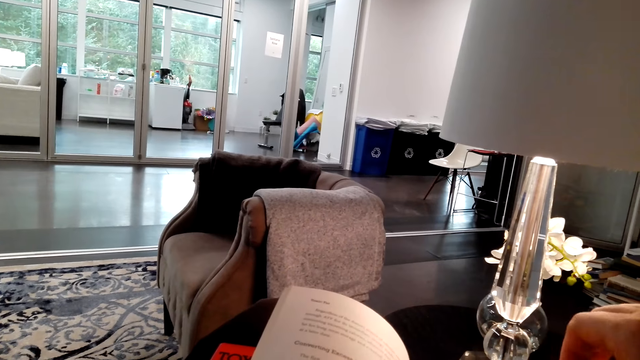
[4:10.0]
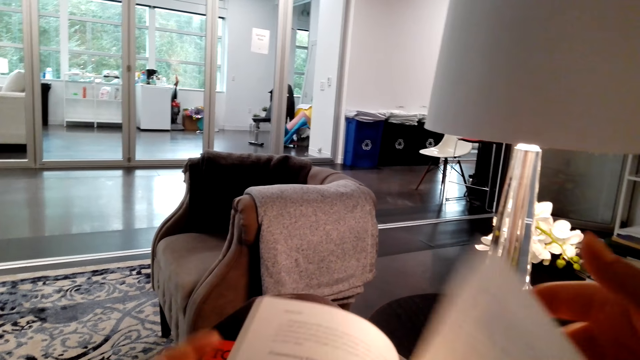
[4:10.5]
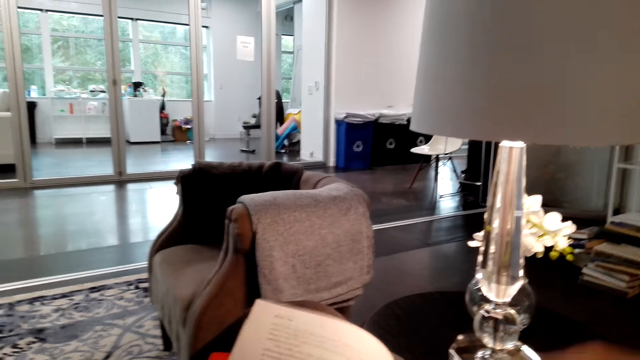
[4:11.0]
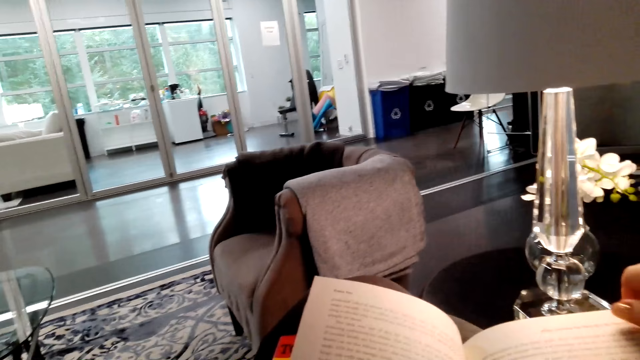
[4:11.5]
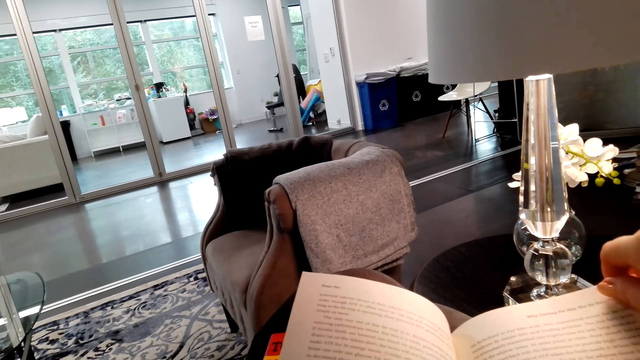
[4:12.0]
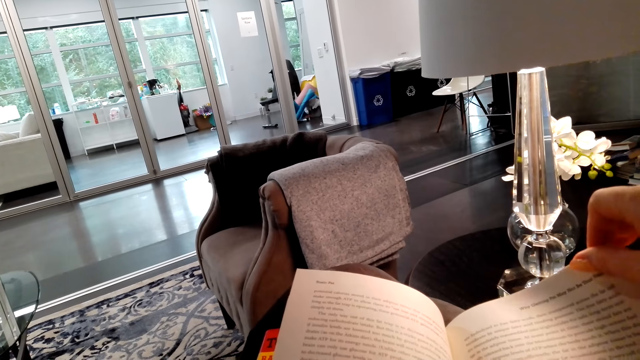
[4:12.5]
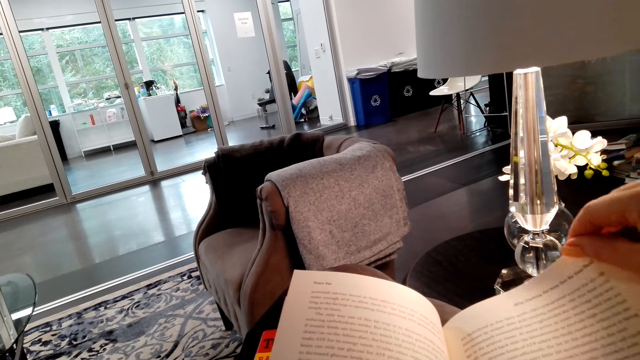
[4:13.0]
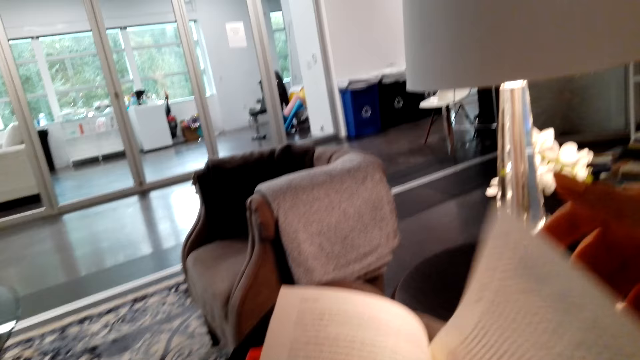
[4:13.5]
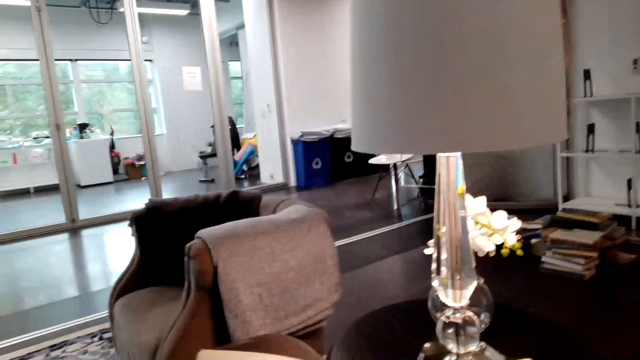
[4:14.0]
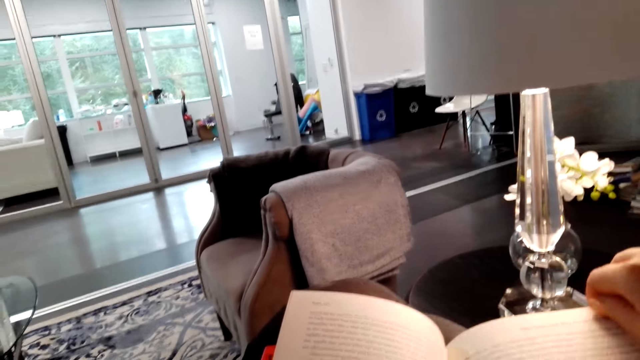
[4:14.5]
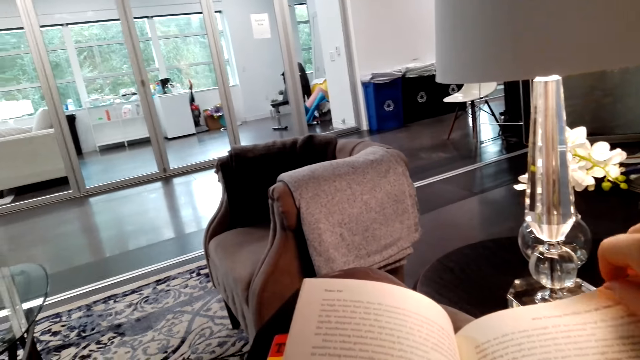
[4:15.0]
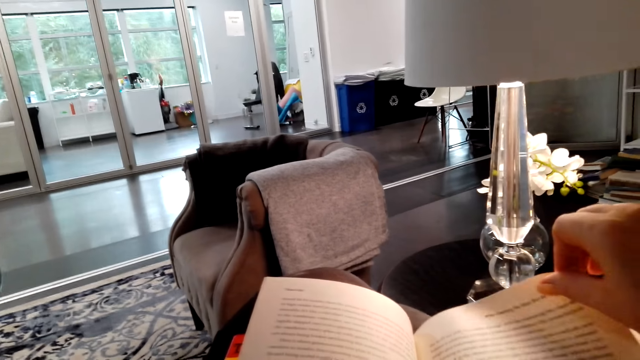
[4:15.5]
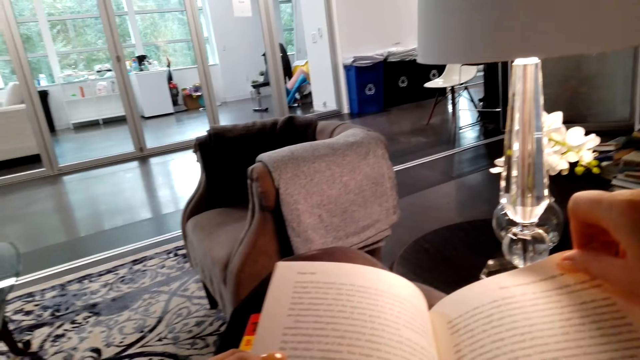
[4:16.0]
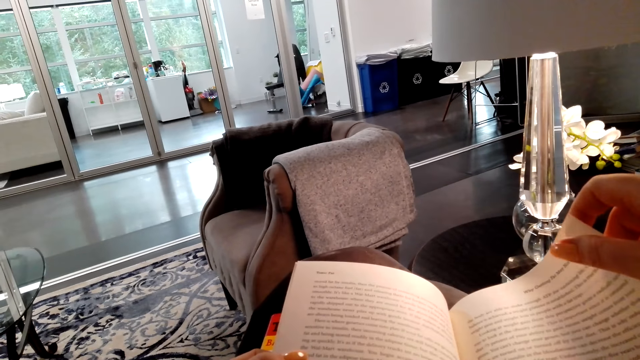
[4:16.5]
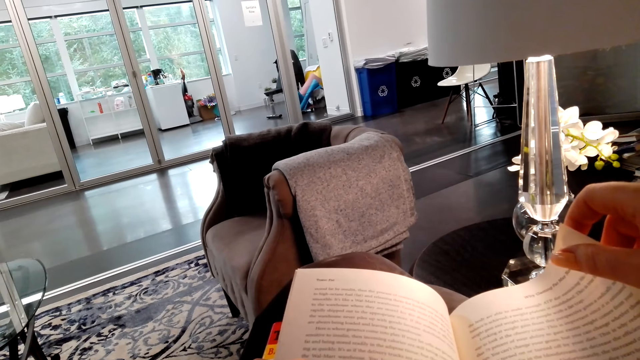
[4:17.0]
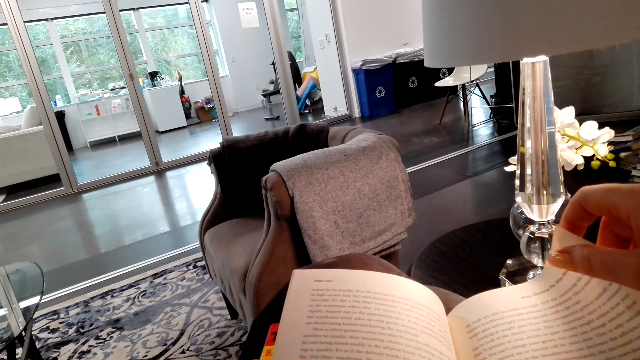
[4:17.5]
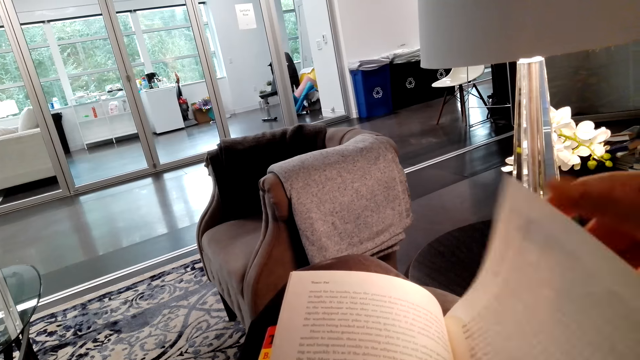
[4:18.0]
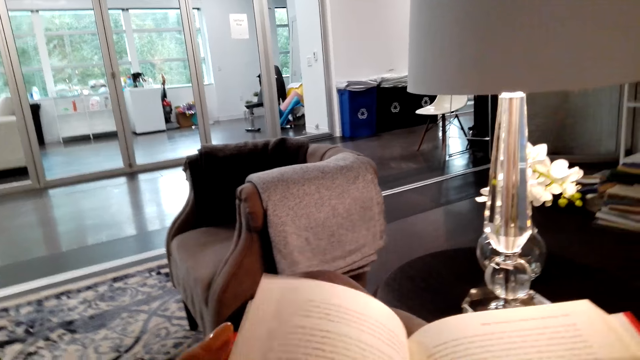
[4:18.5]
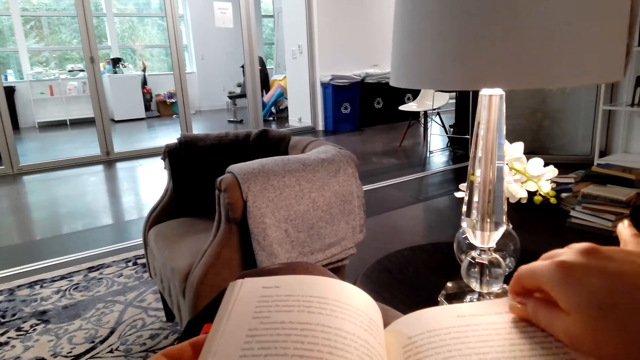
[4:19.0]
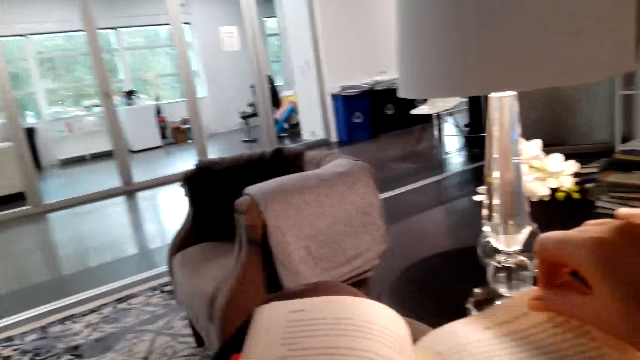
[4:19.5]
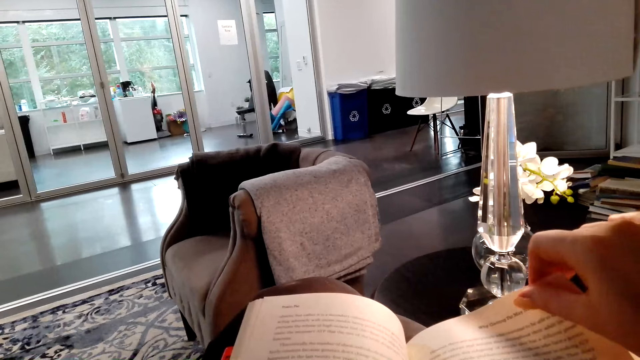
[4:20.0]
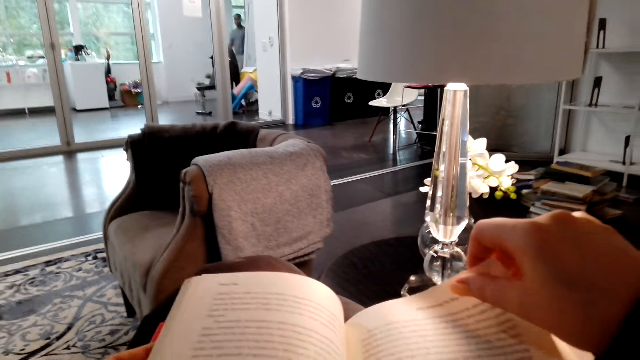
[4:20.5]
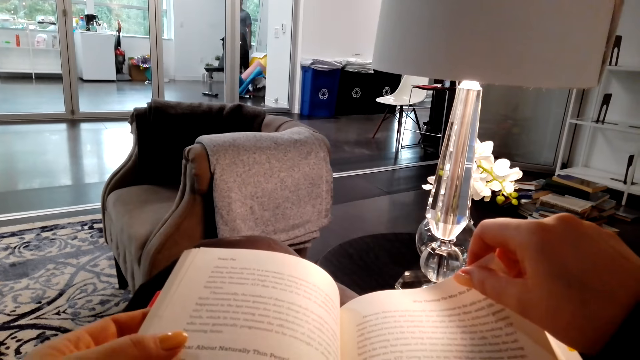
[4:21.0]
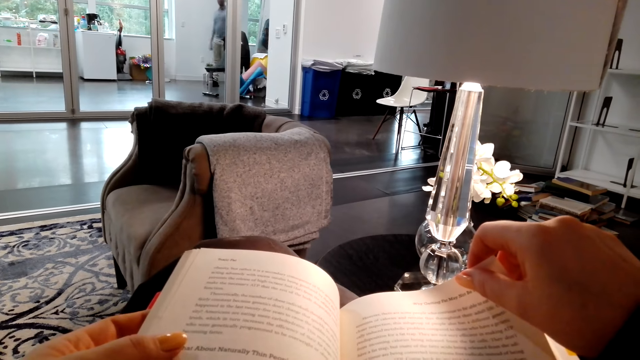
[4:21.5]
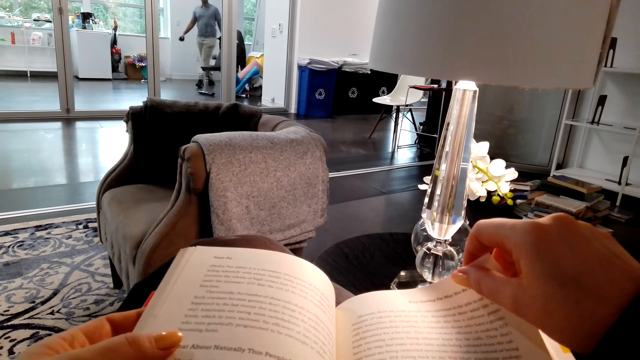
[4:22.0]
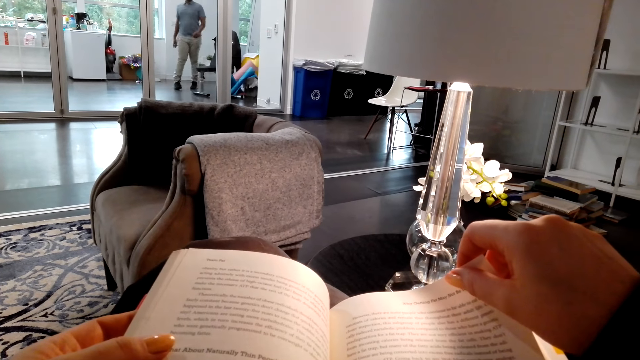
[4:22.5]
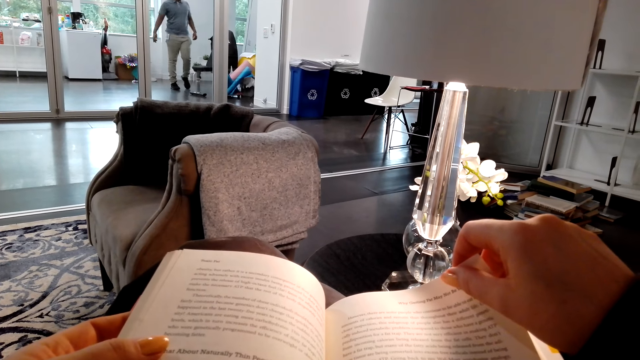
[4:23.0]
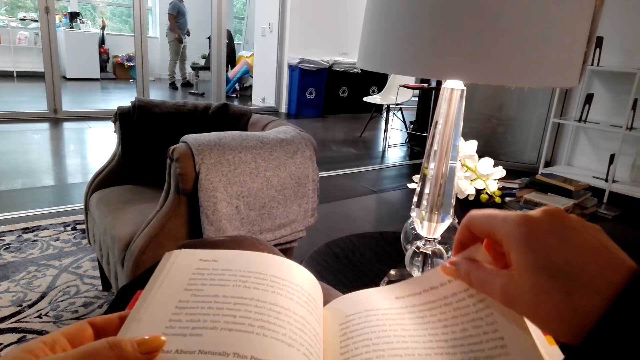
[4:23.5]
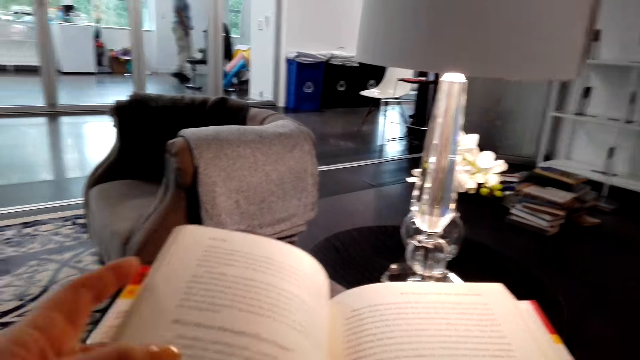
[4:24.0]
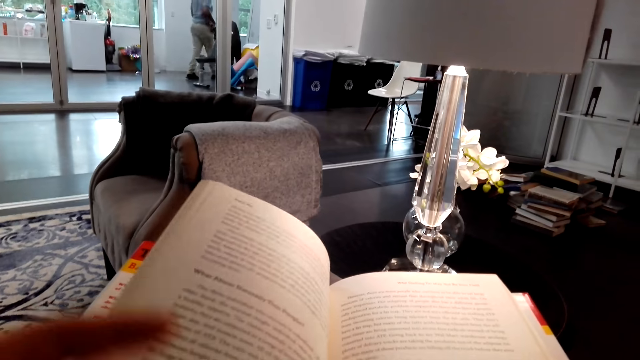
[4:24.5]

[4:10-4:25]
A man walks on the floor.

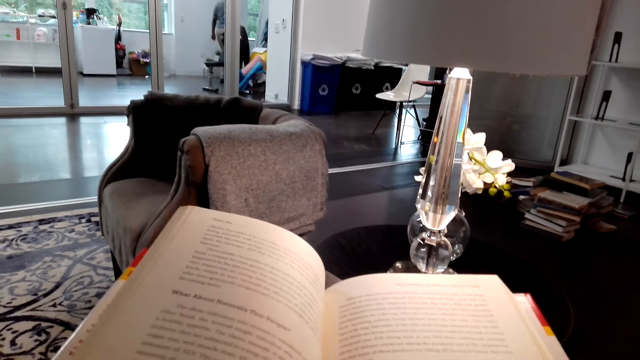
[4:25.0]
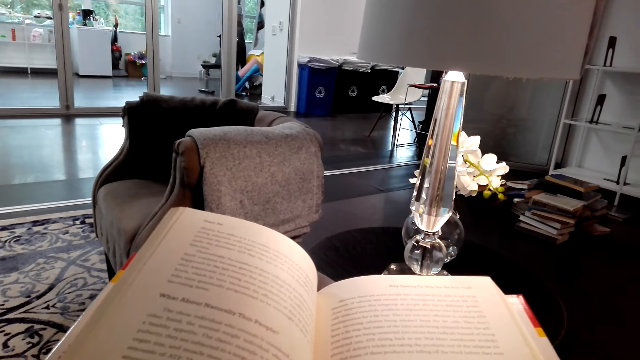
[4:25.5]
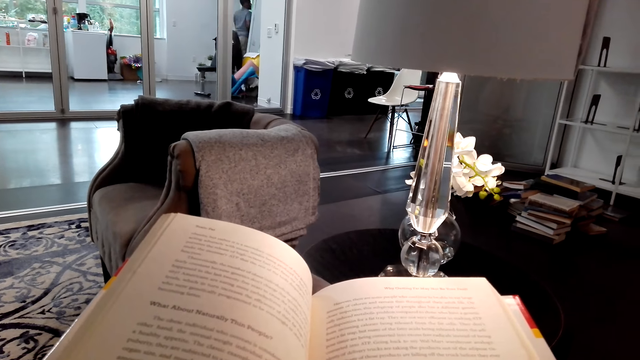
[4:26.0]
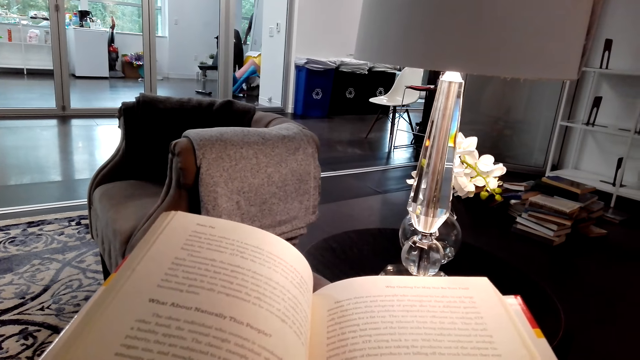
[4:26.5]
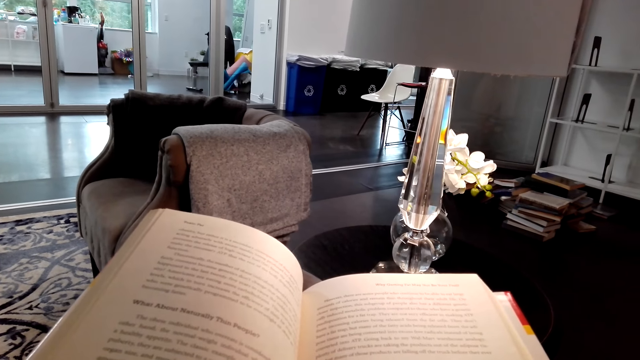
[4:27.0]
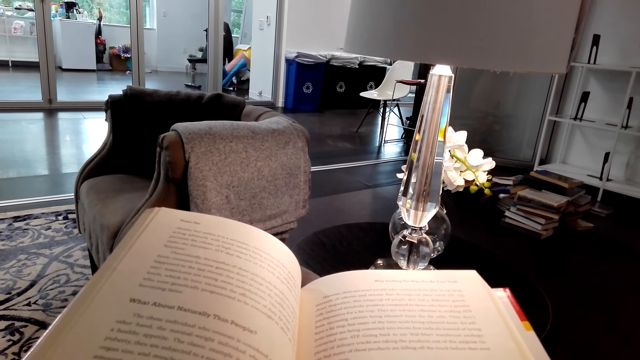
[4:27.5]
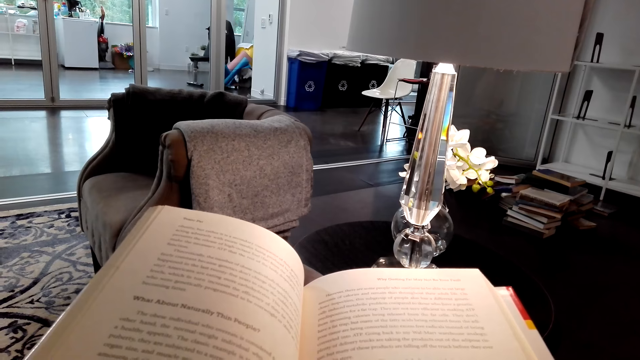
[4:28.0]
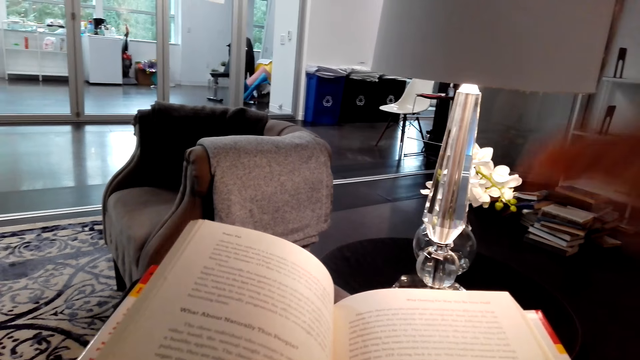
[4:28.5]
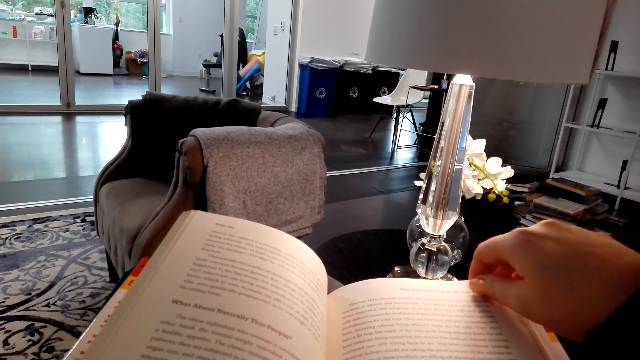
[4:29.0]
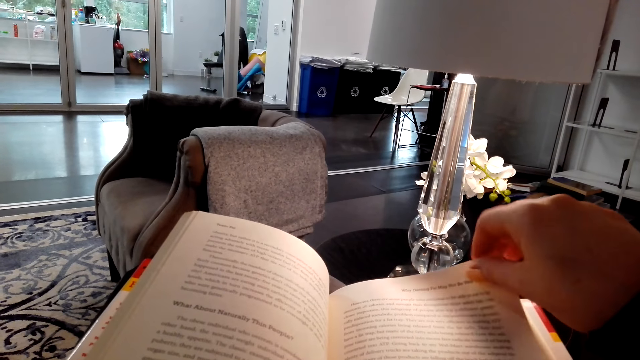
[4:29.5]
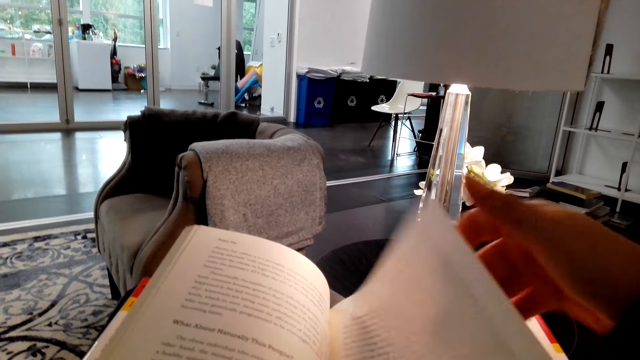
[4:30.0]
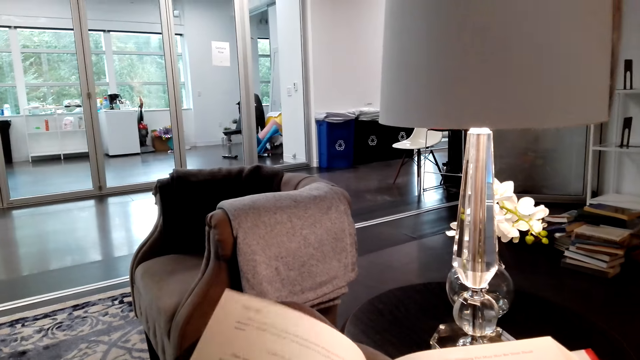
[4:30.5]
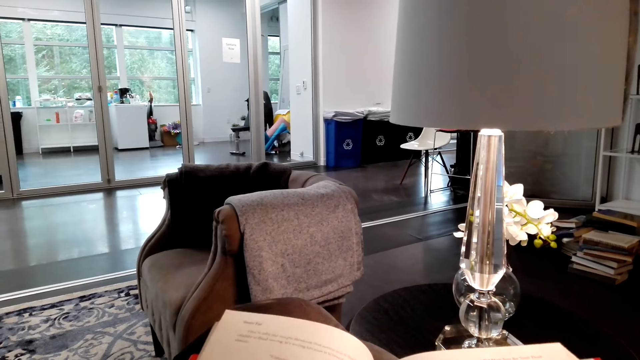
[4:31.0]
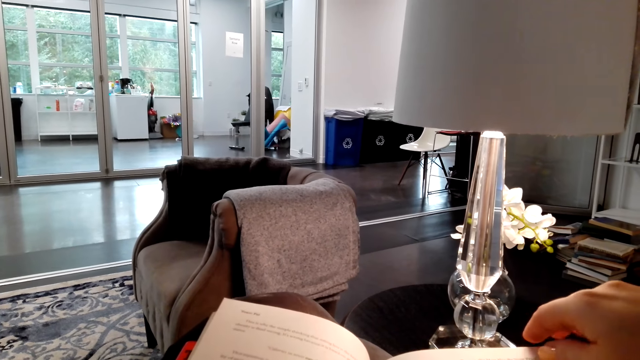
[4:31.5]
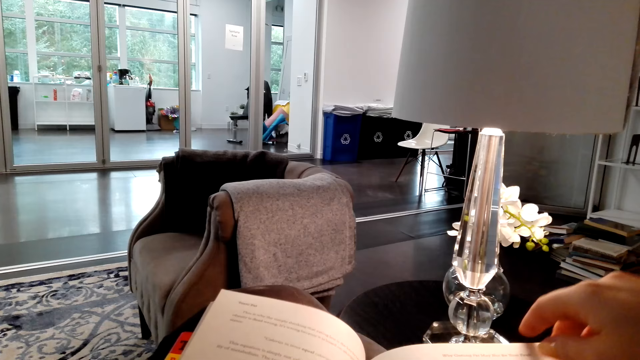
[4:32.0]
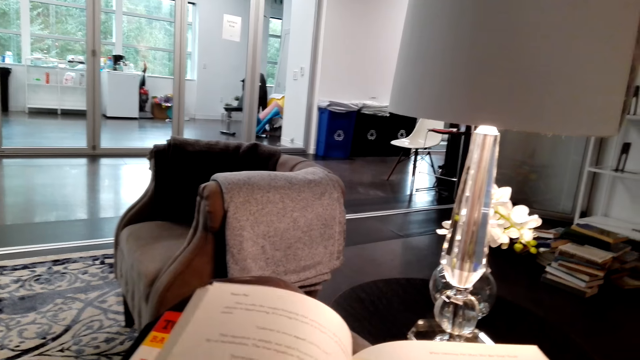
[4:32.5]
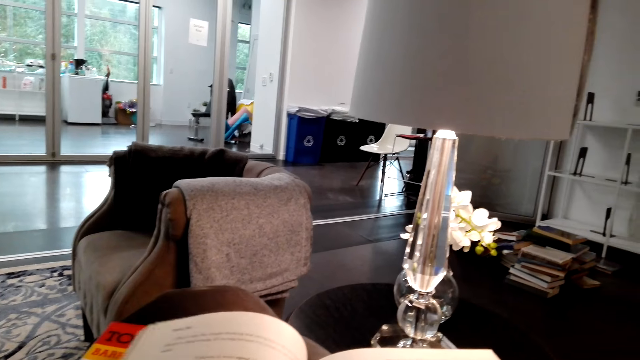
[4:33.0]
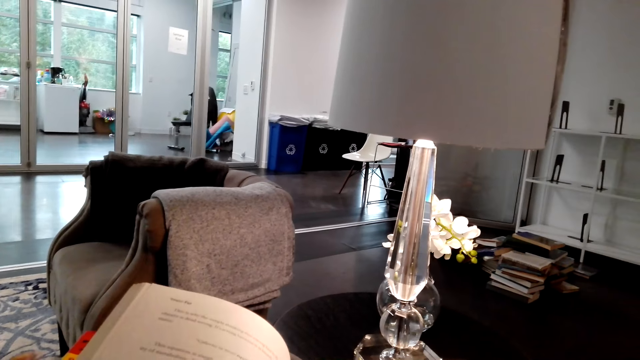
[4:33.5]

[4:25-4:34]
The camera wearer reads a story book on the floor. He opens the story book with his hands. He reads the story book on the floor.
